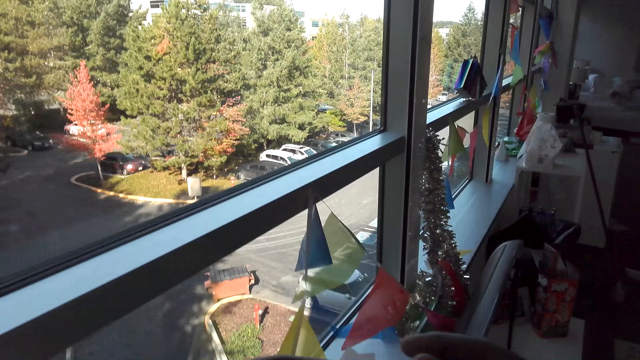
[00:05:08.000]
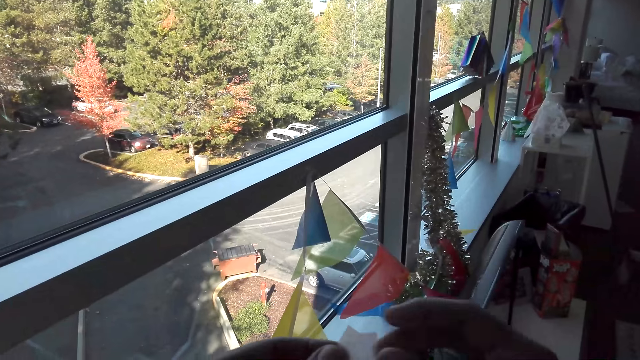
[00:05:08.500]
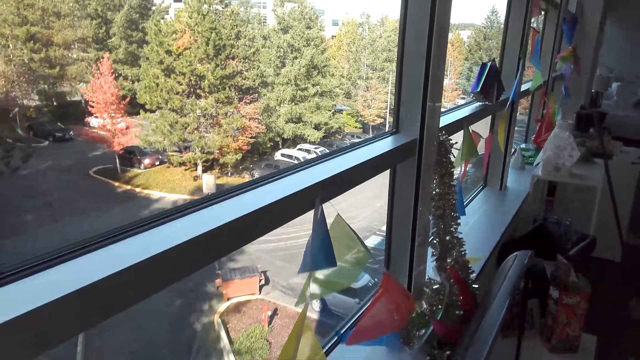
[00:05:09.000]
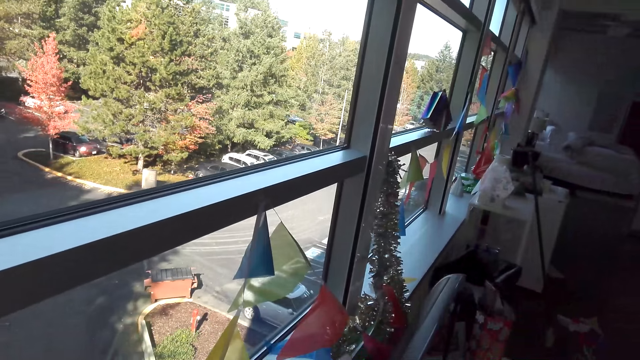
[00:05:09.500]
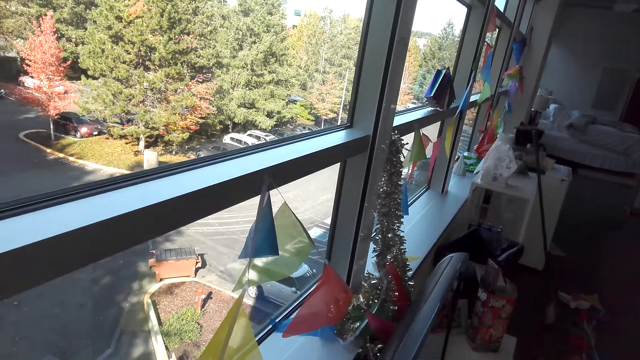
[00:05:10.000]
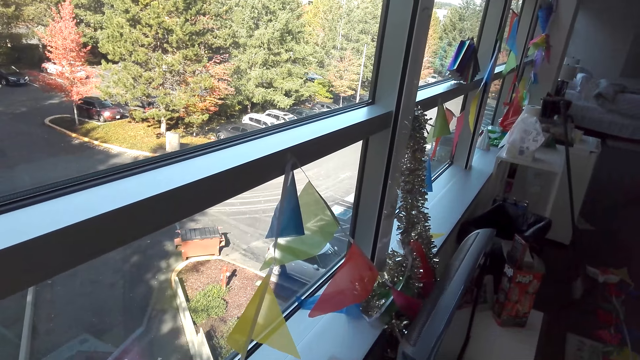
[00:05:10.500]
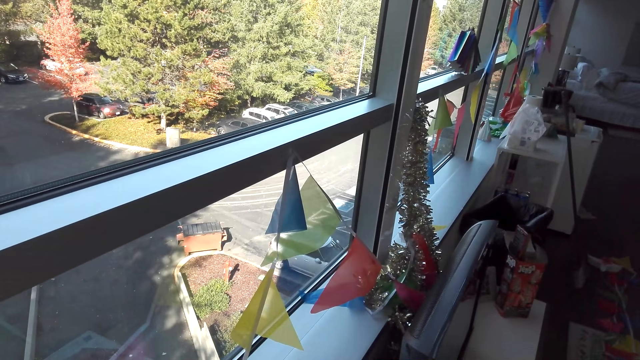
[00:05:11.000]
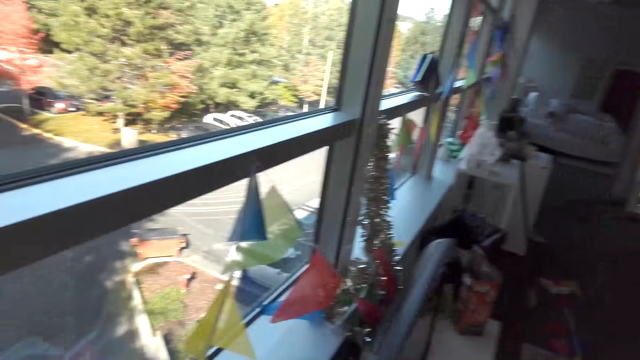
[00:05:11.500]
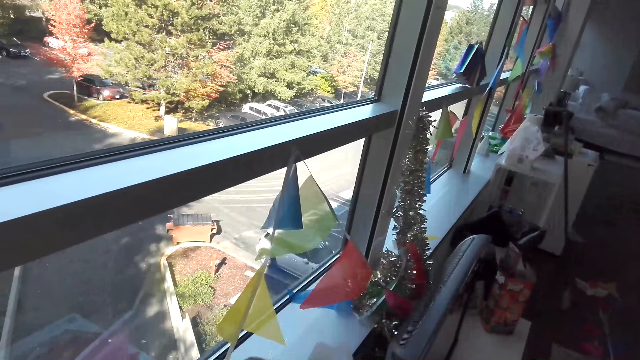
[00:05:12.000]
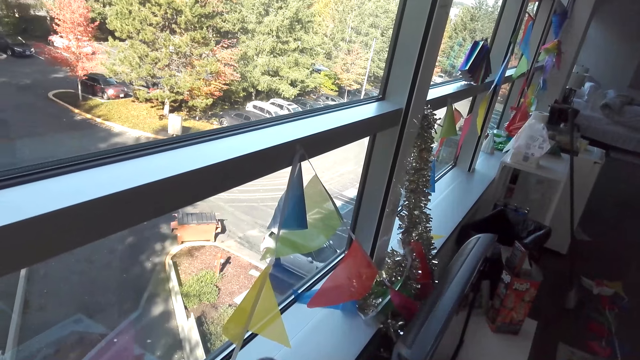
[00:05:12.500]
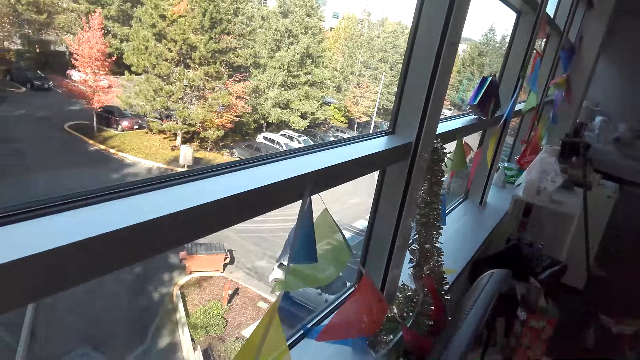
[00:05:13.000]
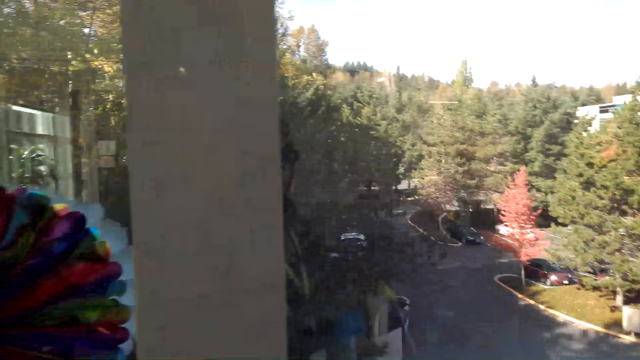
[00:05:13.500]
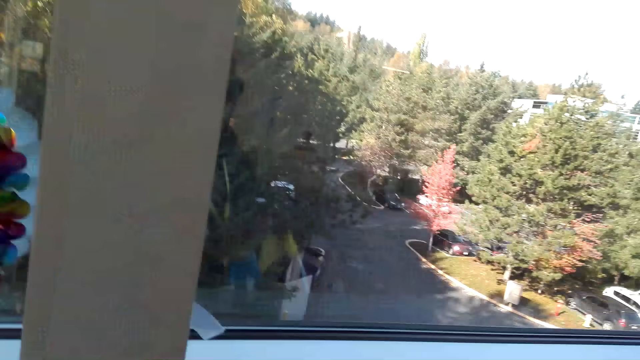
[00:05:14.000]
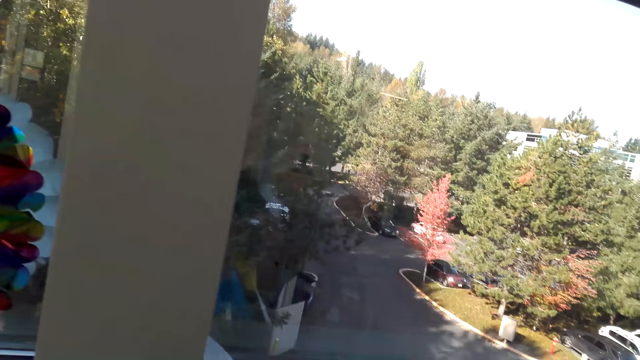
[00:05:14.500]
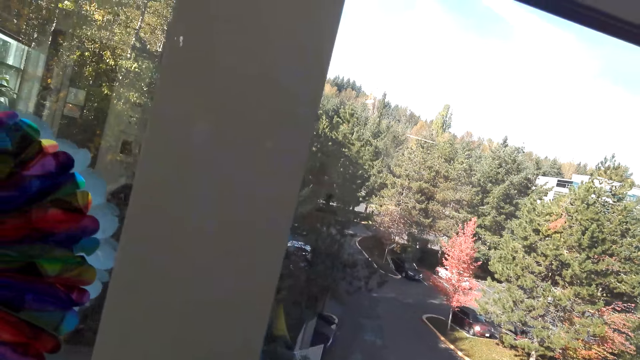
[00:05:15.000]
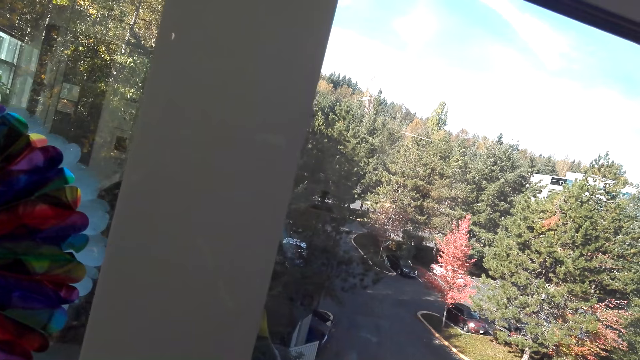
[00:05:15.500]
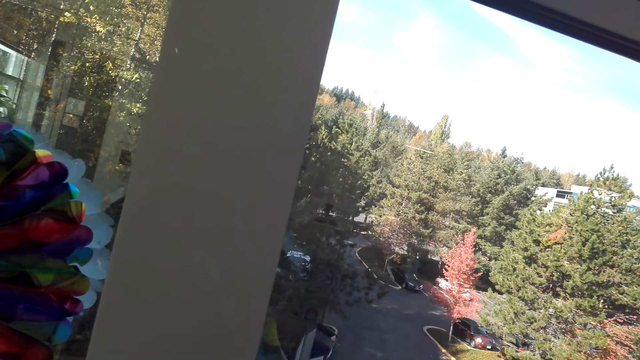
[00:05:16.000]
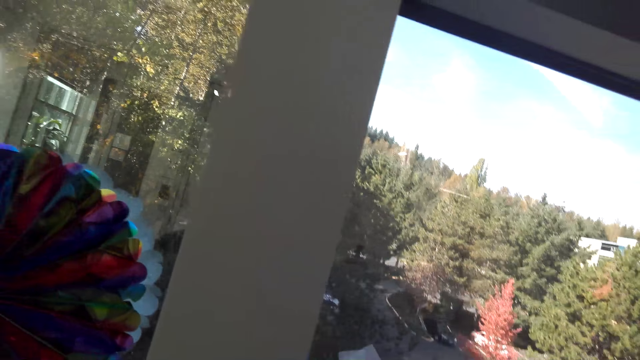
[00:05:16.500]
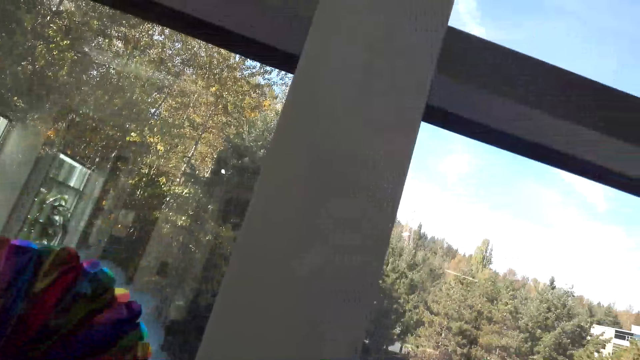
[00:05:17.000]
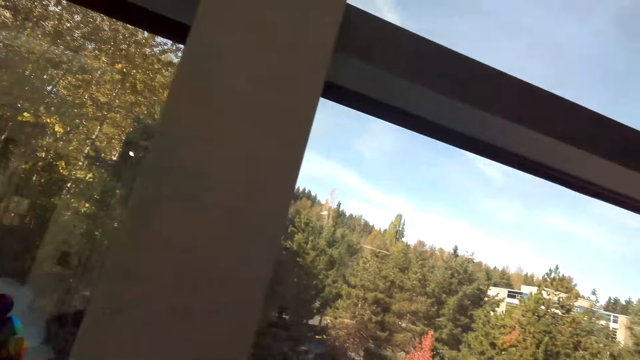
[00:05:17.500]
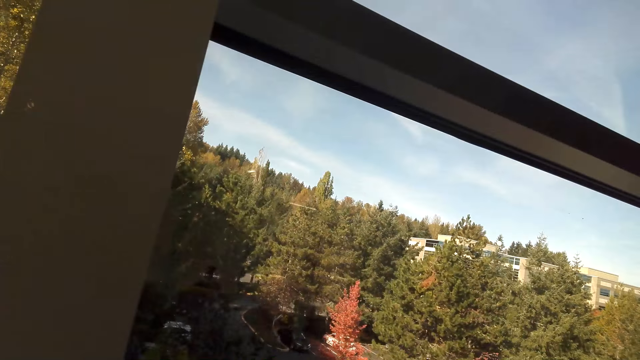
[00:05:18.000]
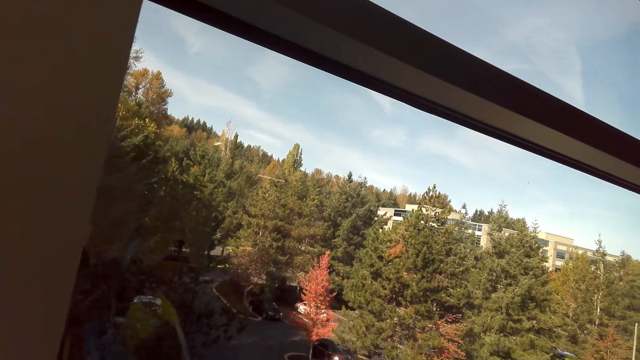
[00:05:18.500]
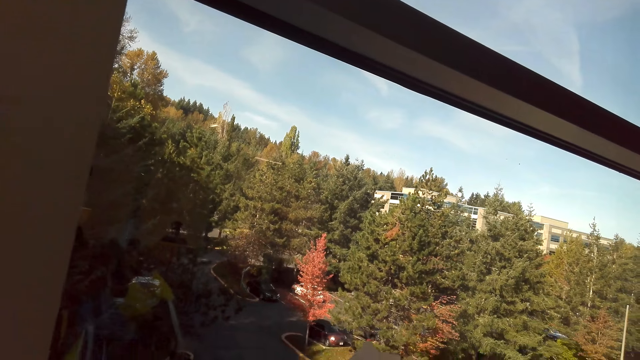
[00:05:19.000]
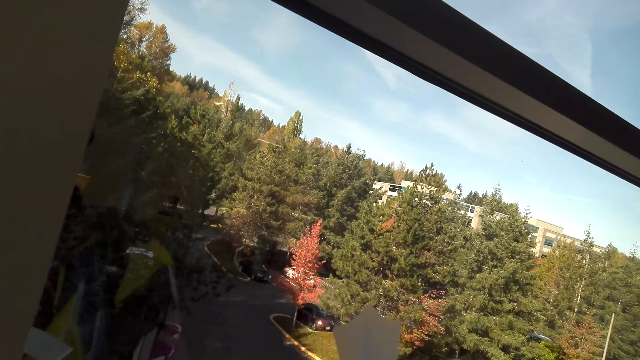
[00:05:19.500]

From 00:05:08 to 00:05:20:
The camera wearer looks around the house. They dialogue with a person.

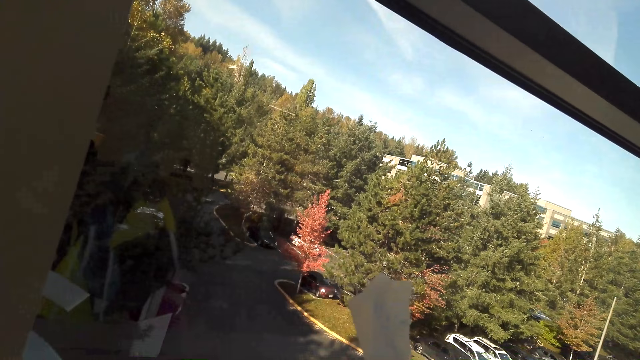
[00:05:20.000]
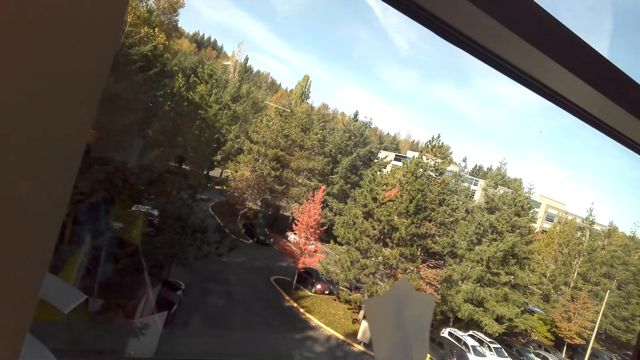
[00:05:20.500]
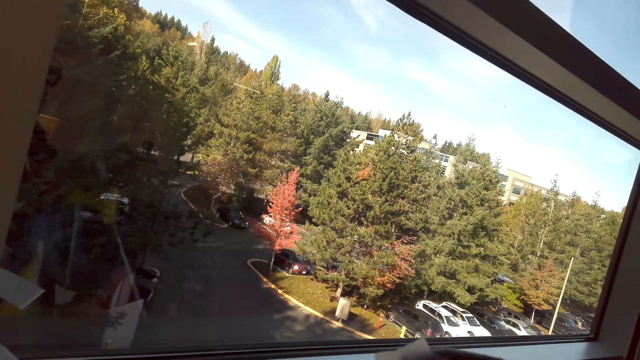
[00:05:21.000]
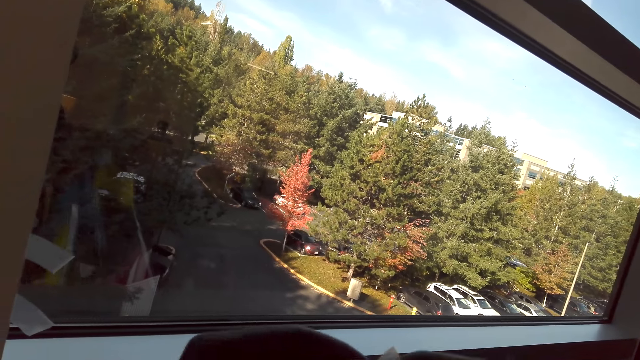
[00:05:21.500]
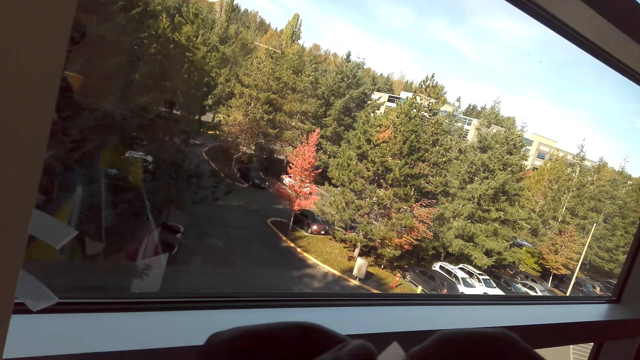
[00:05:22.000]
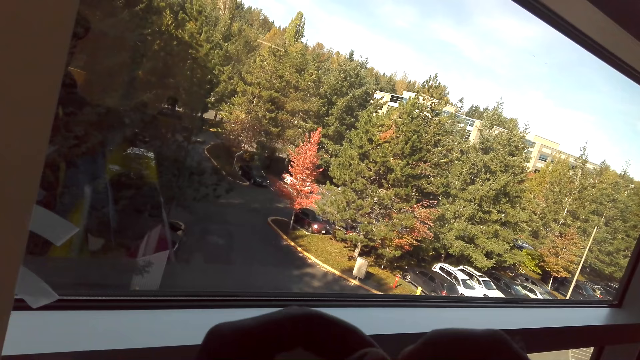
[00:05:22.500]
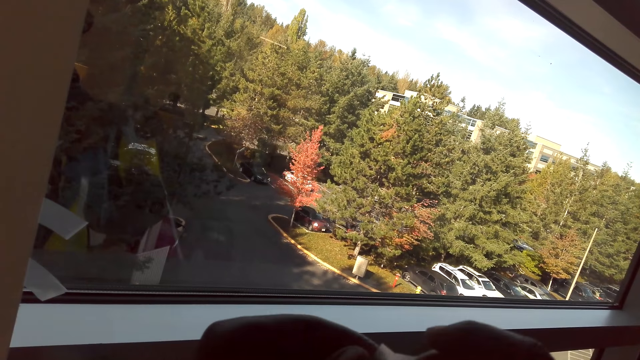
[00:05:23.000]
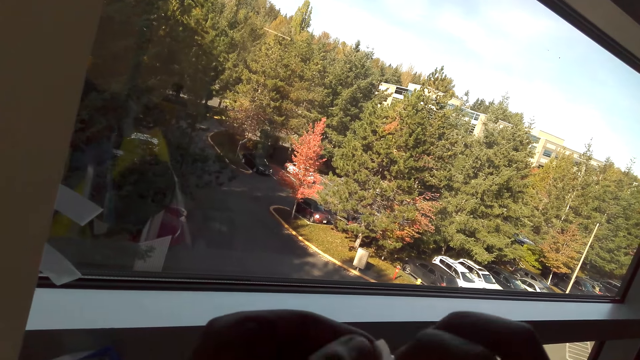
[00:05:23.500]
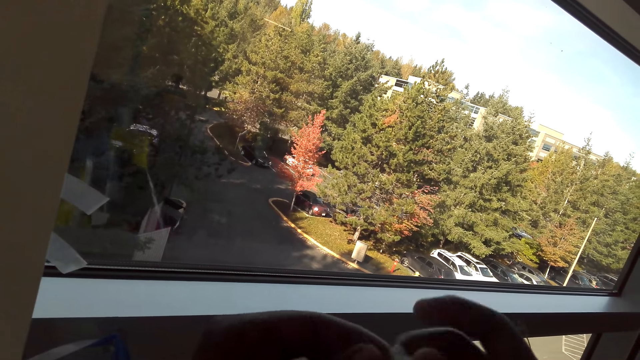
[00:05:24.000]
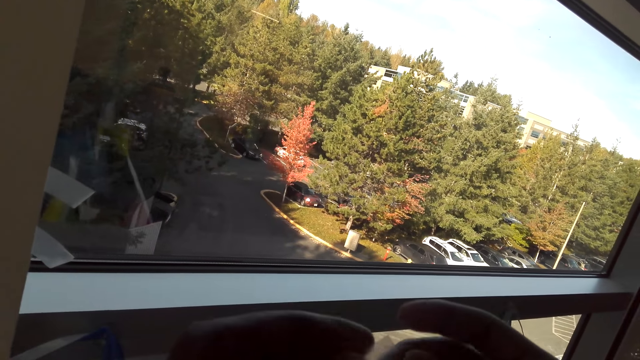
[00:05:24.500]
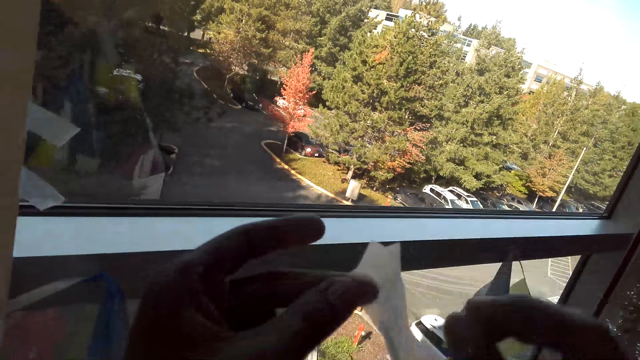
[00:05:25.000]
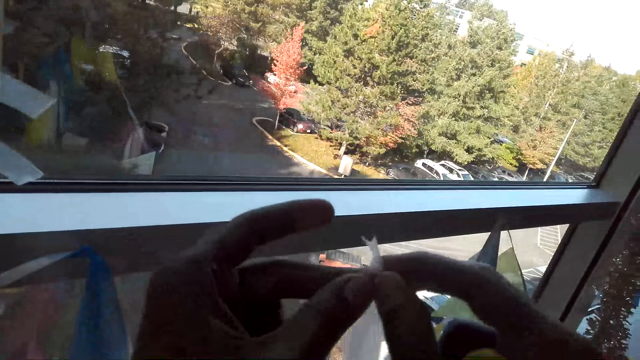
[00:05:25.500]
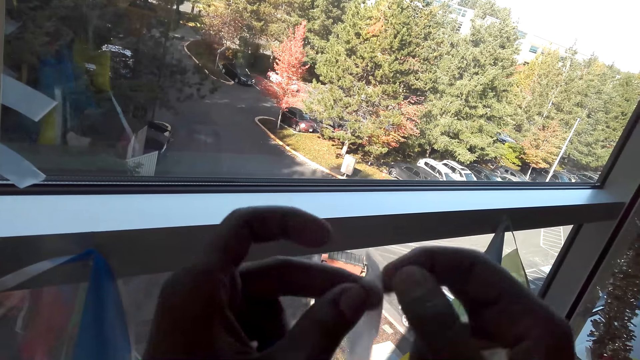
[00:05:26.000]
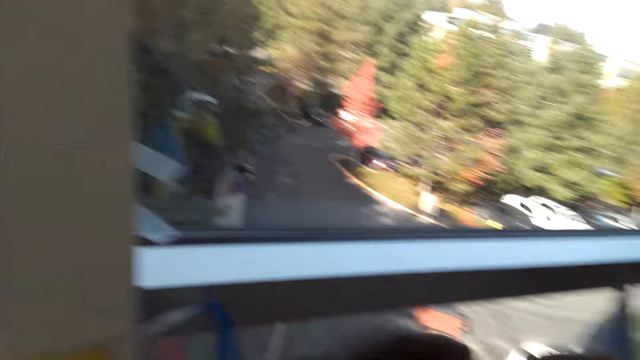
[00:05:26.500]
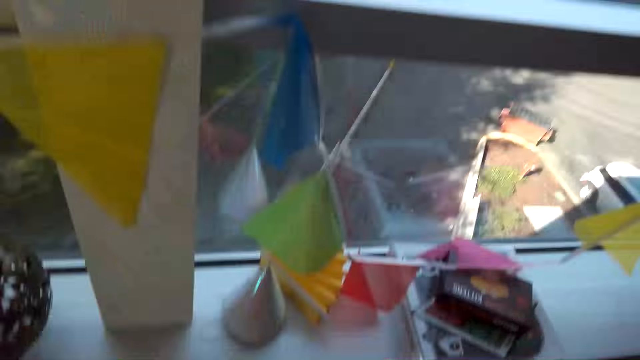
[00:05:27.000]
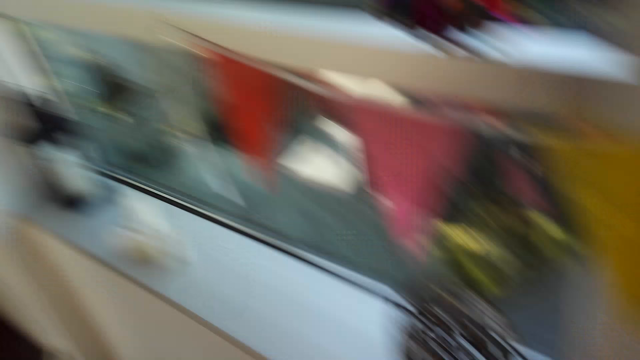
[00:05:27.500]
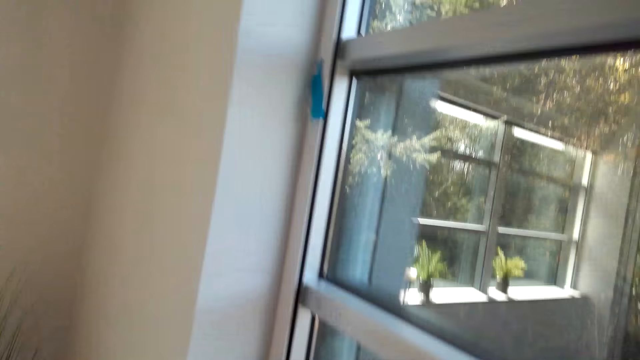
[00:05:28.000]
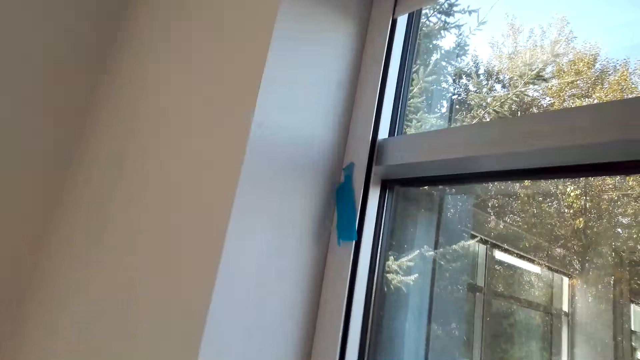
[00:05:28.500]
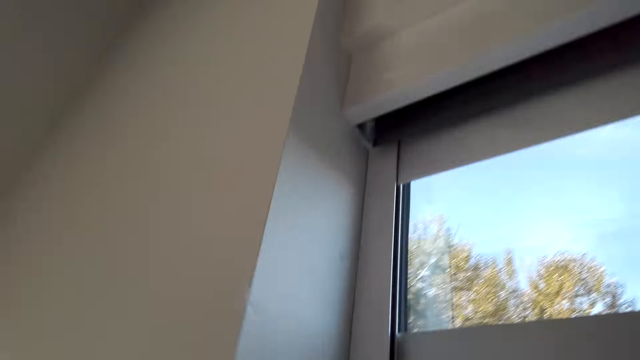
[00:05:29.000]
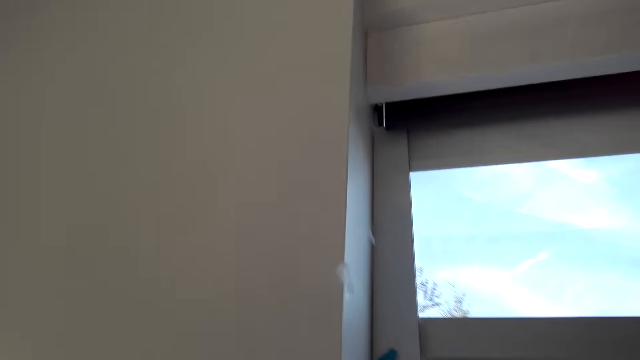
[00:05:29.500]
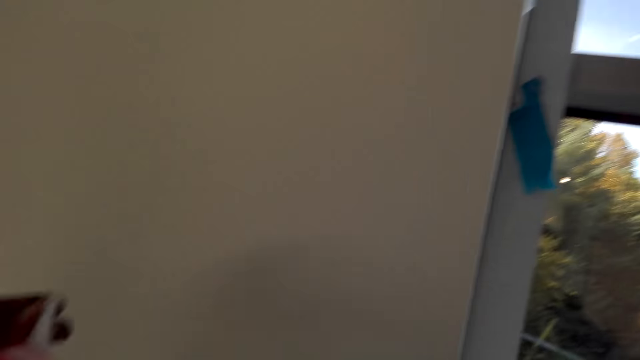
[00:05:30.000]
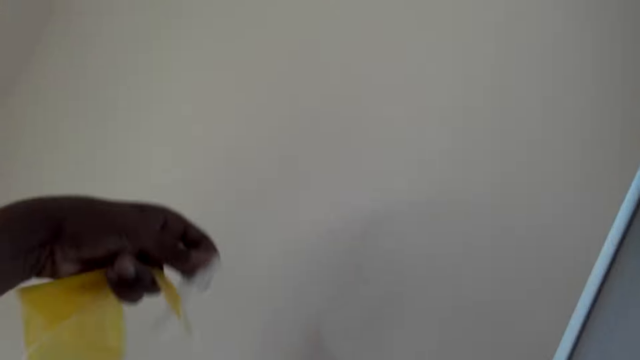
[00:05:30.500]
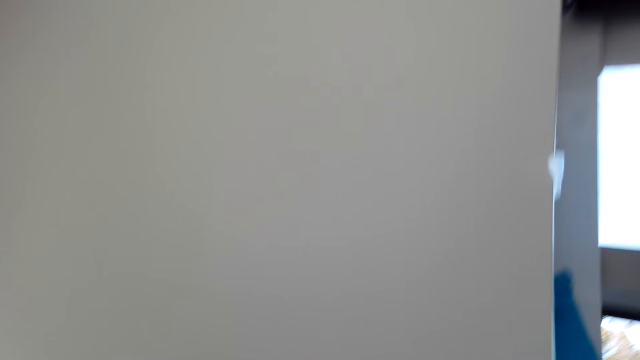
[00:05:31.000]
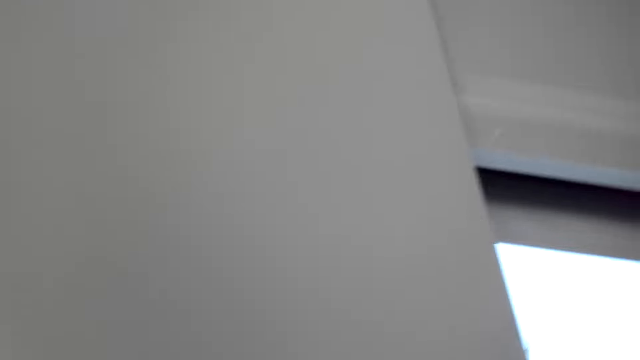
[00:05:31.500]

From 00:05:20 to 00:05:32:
The camera wearer holds a tape. They dialogue with a person. They walk around the house.
